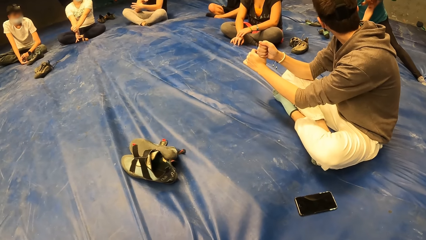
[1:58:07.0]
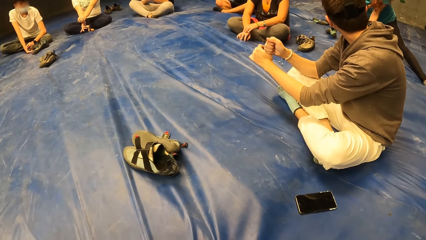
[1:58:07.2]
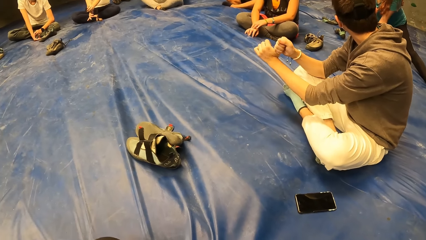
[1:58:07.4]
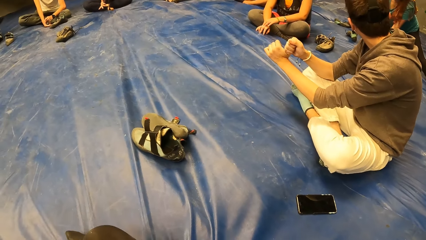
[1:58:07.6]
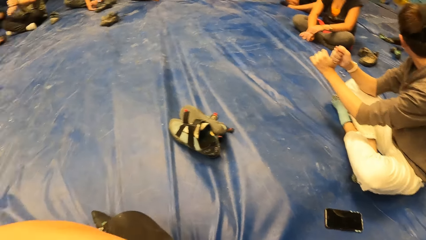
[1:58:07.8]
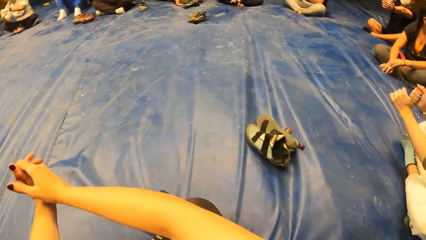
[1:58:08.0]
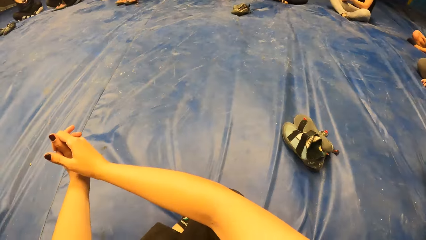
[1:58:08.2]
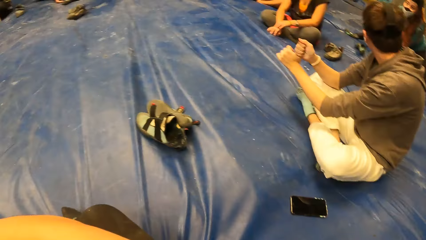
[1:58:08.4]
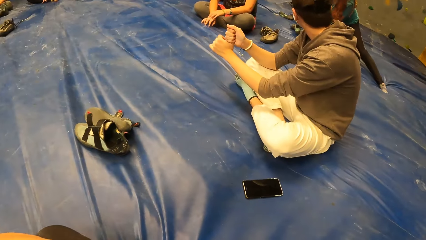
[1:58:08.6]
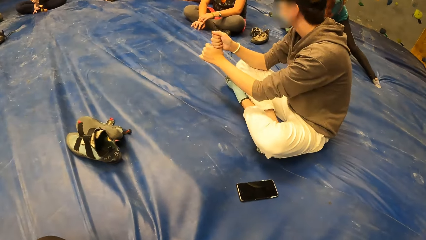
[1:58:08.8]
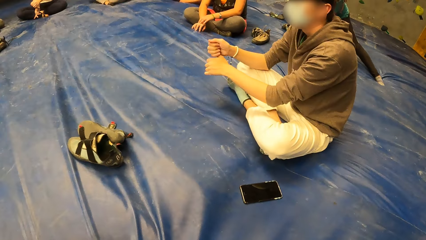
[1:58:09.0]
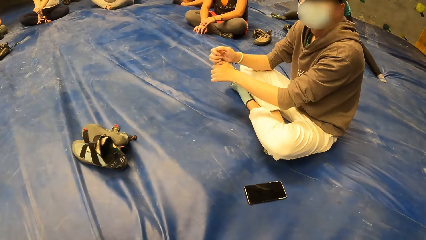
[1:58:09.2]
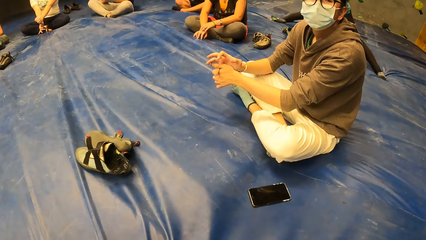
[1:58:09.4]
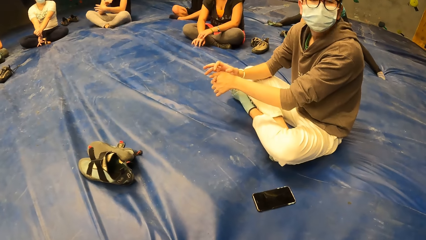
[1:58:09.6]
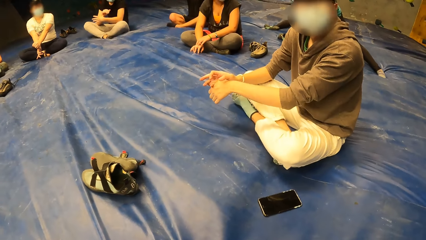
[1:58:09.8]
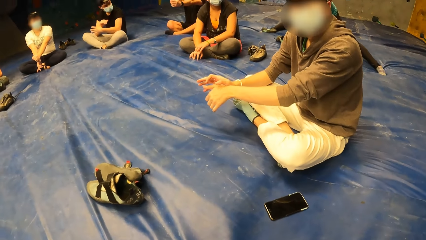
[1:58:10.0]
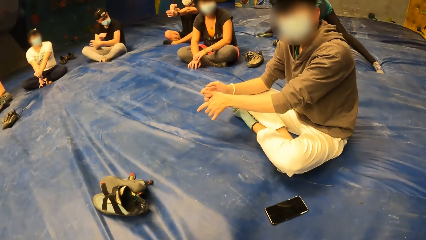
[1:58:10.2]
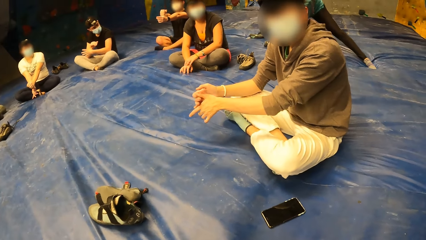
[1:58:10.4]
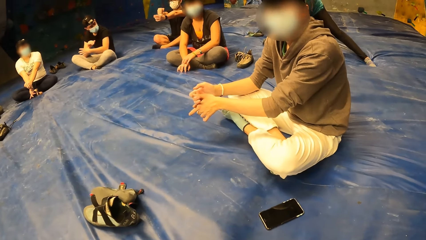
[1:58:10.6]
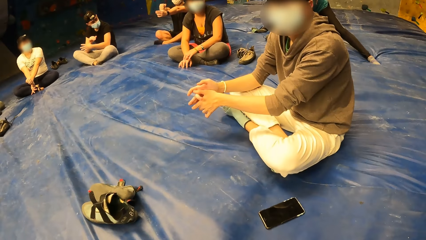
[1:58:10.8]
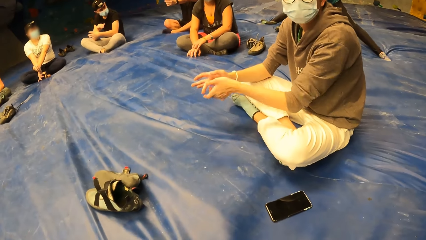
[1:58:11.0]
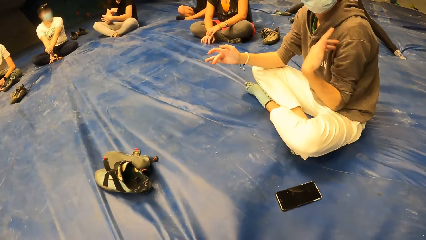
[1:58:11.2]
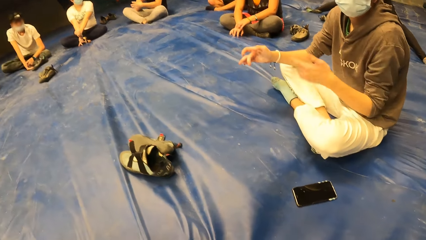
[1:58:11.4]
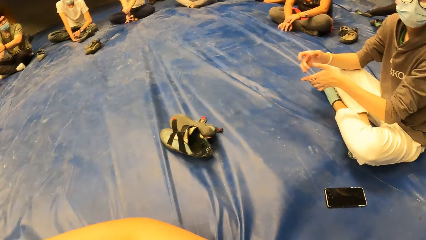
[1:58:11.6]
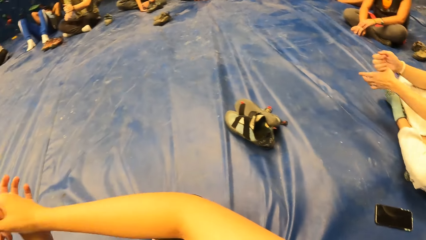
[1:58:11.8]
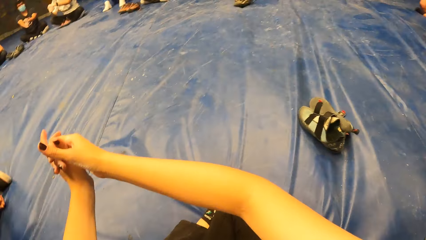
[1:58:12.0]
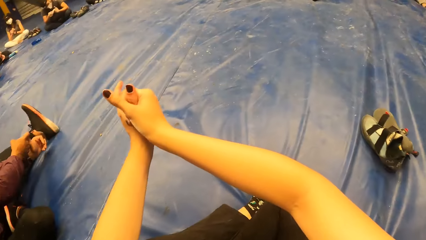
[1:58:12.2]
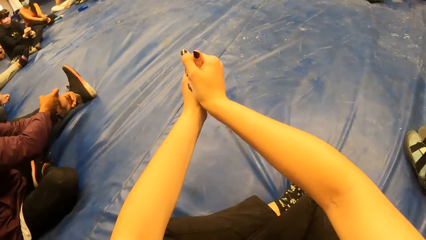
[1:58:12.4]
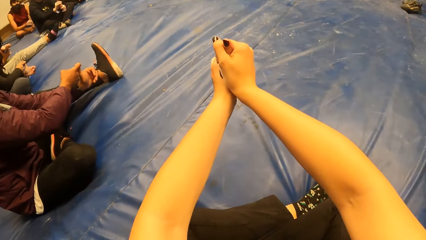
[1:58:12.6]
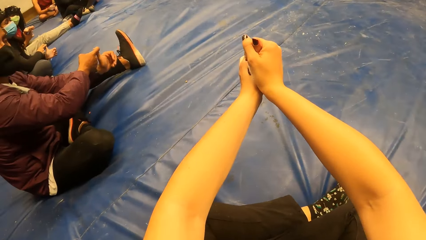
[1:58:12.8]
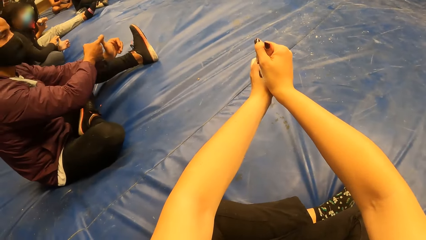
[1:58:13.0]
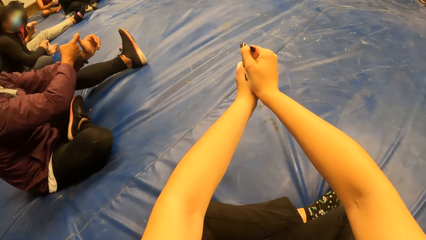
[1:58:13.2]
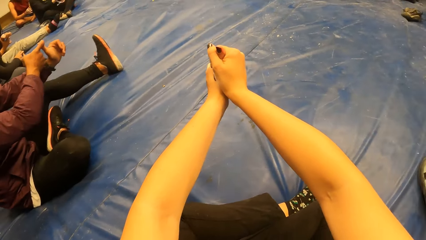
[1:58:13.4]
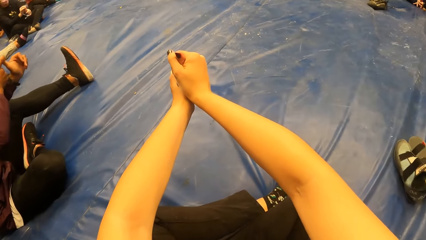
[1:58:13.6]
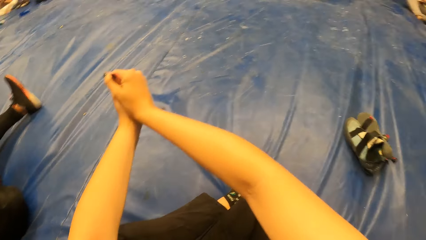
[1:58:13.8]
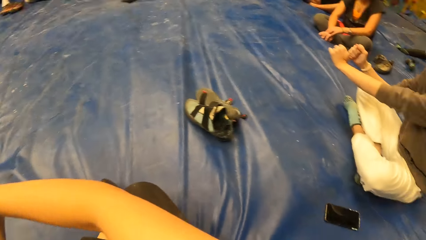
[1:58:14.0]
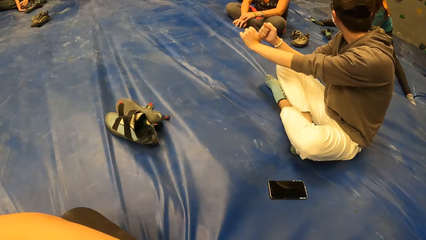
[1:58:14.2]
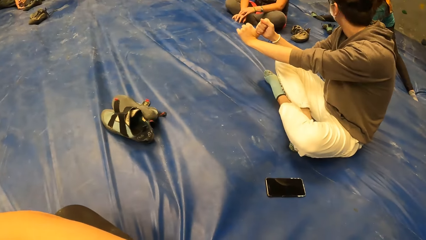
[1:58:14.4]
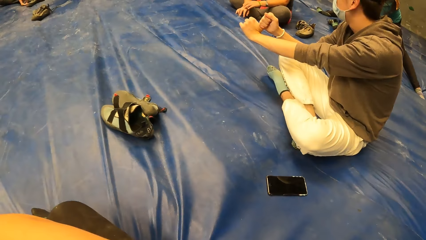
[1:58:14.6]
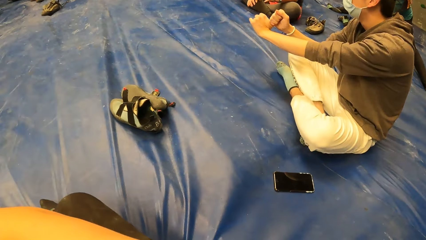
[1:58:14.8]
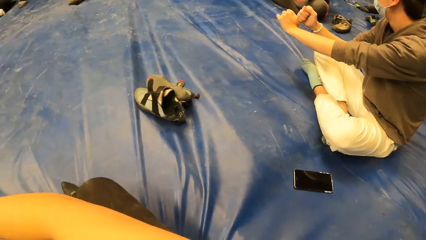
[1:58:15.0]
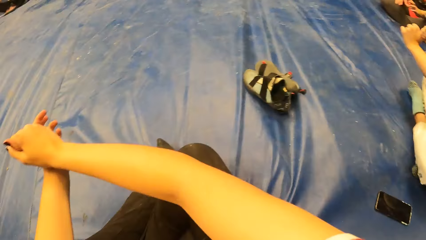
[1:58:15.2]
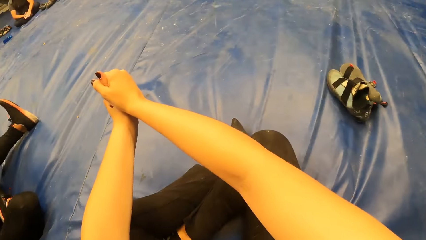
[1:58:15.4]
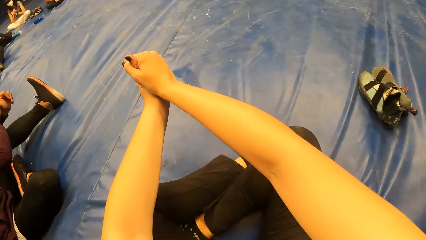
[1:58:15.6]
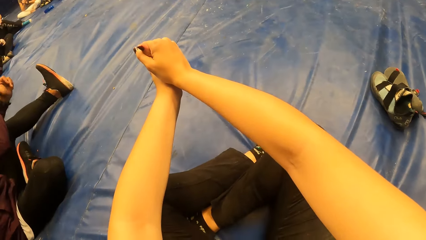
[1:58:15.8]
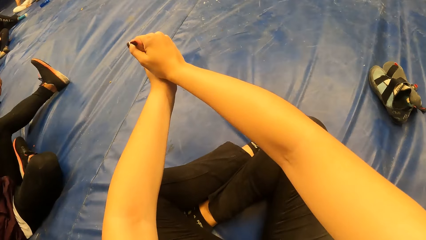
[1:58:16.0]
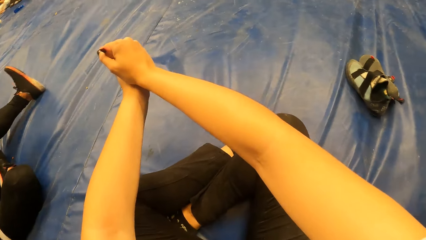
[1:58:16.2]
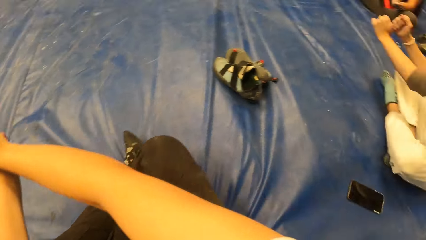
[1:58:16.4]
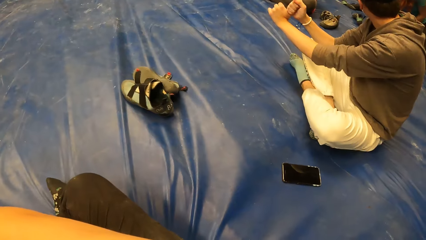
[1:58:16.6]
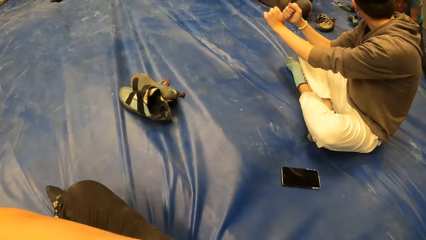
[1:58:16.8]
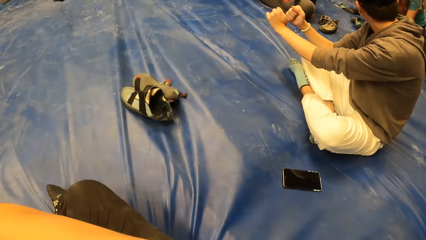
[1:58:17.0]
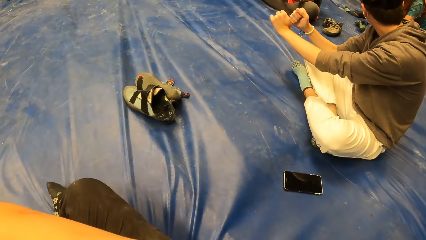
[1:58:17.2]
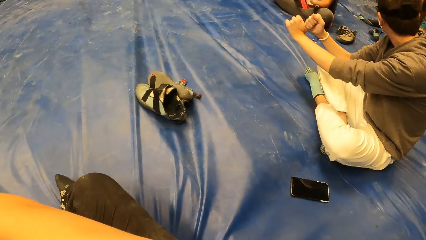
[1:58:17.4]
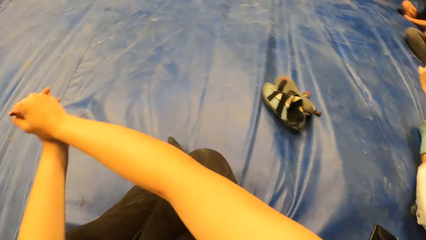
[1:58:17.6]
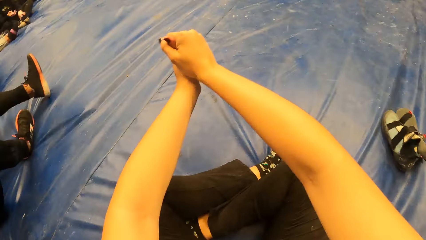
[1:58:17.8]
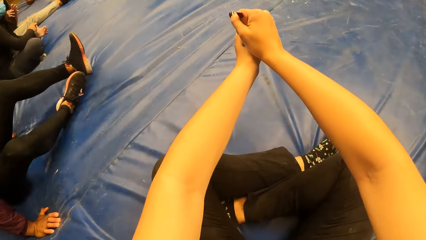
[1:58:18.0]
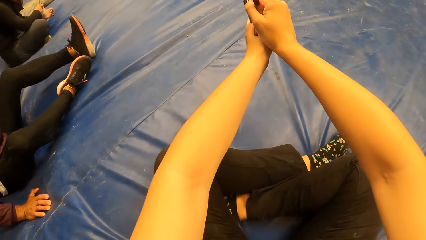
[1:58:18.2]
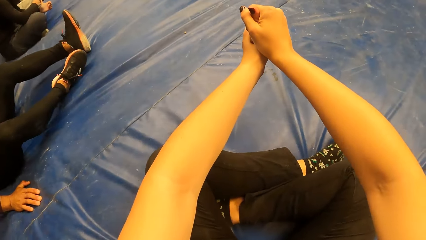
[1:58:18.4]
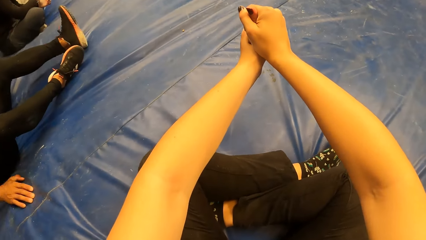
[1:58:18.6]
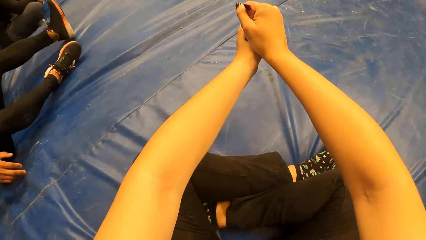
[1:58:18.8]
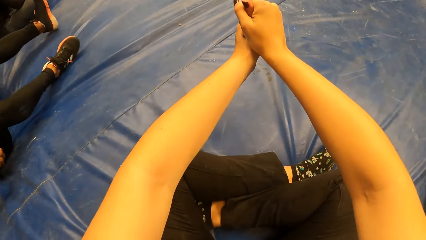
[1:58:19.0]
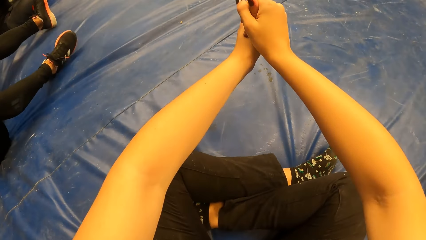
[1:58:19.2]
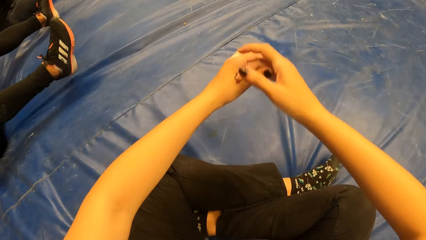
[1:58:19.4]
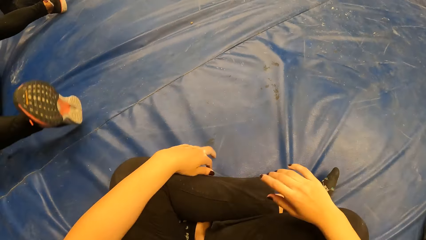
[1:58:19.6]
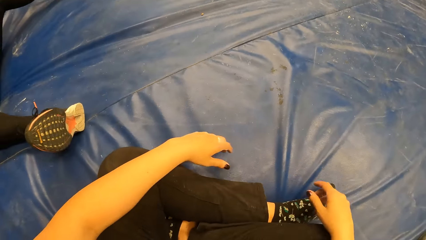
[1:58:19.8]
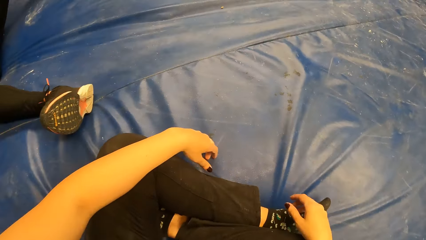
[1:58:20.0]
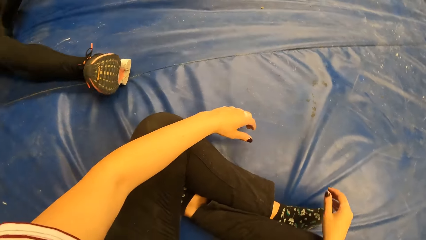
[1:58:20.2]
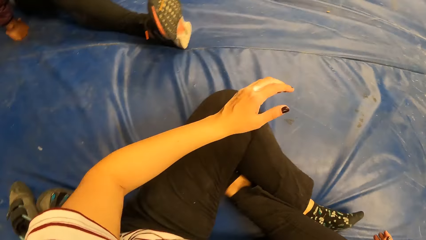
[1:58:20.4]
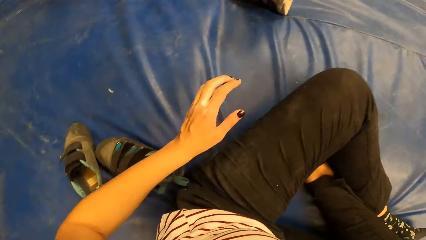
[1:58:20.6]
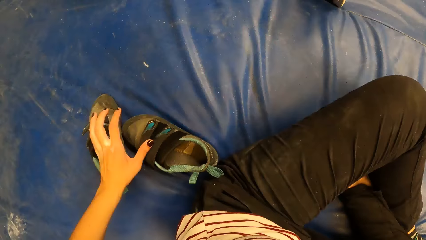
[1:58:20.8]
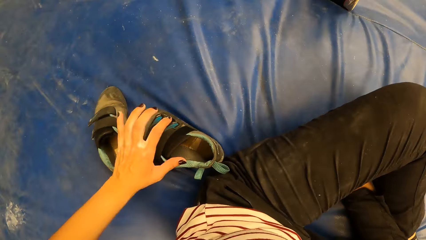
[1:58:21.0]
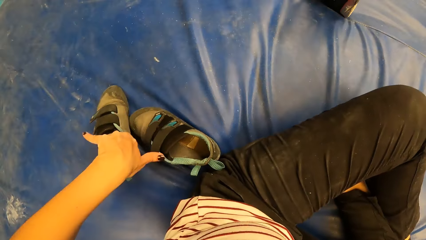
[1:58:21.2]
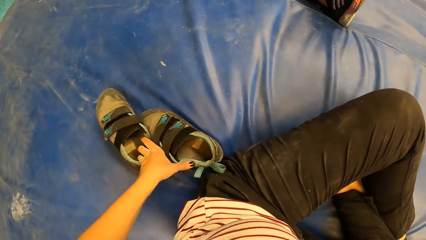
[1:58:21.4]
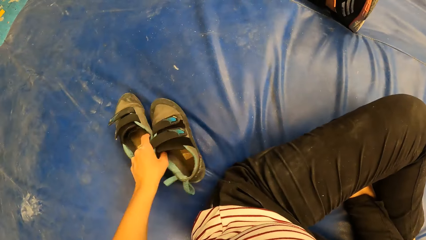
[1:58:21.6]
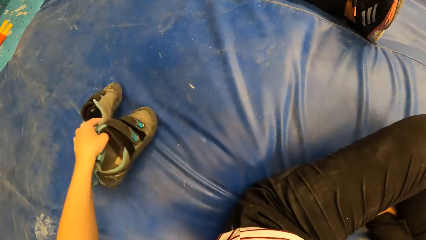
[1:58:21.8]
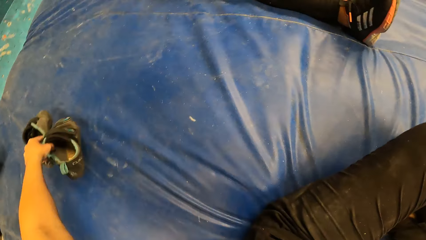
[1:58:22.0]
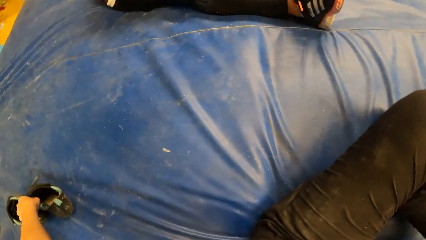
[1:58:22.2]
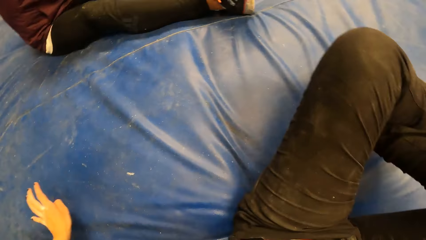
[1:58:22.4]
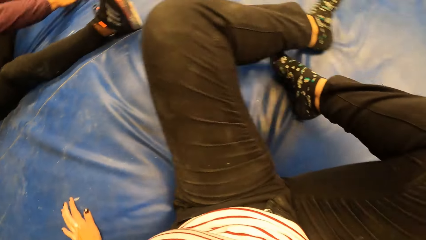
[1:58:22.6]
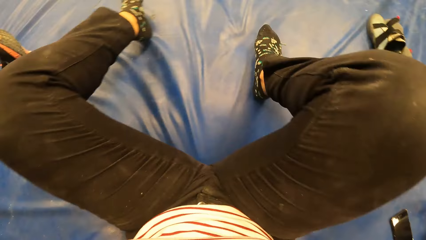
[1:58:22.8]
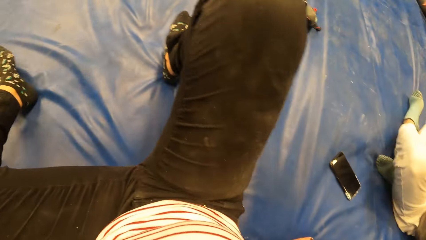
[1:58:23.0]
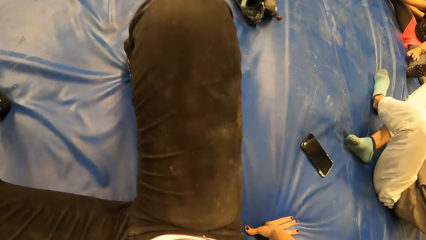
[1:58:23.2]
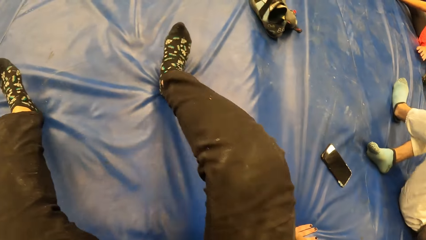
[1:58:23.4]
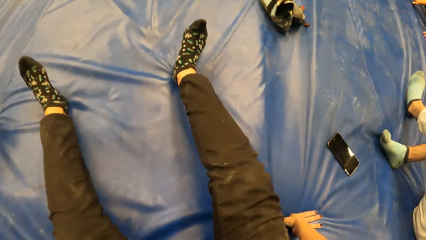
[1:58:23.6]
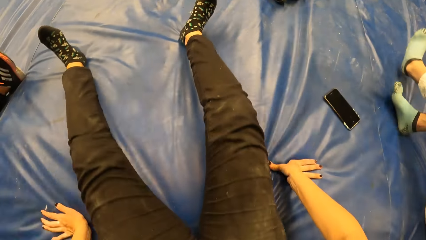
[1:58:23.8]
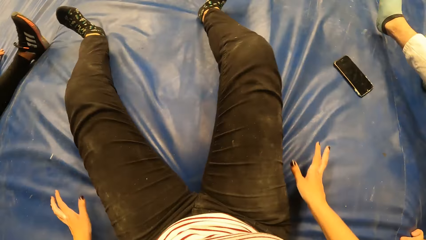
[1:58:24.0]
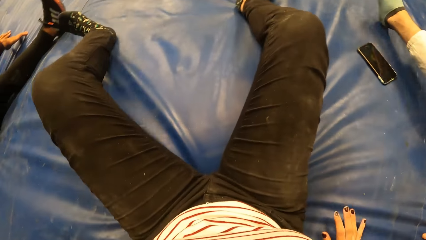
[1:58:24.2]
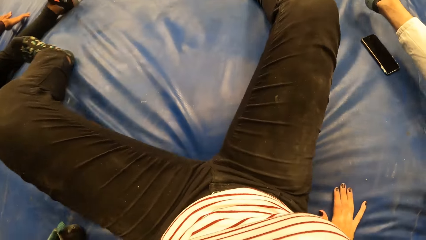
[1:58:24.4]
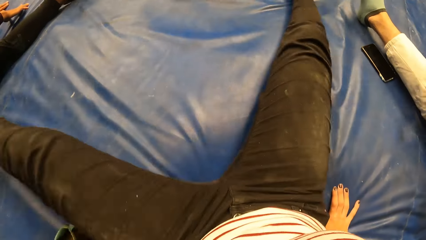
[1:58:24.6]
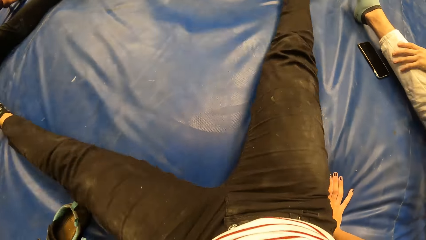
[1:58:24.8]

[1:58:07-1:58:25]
The man interacts with the camera wearer. The camera wearer holds her left thumb finger with her right hand. She drops both hands on her lap. She adjusts a shoe with her left hand. She adjusts on the mat with both hands and moves backwards.
